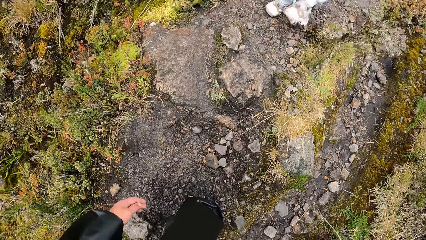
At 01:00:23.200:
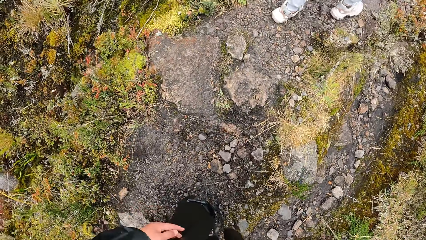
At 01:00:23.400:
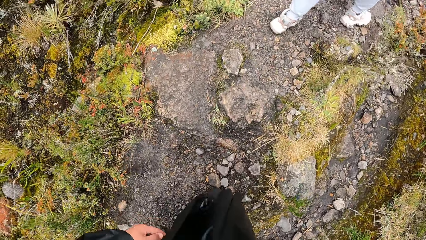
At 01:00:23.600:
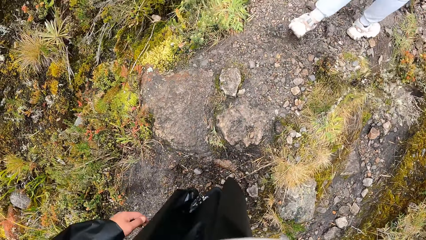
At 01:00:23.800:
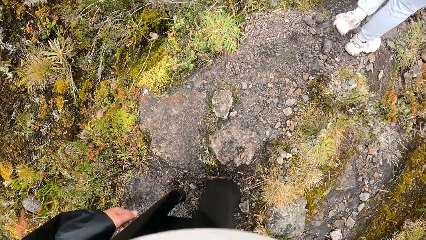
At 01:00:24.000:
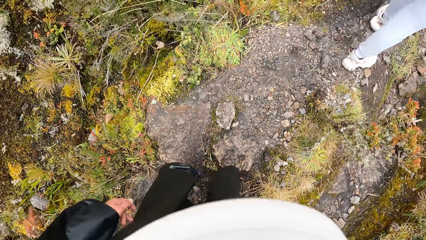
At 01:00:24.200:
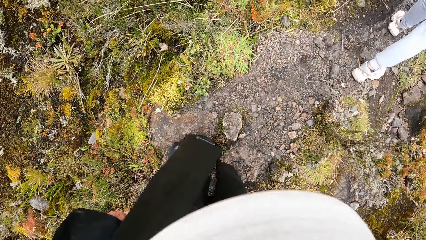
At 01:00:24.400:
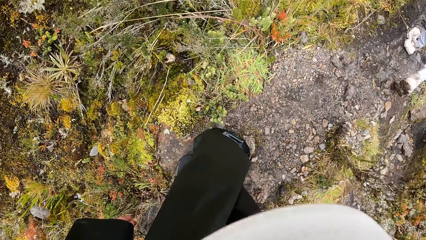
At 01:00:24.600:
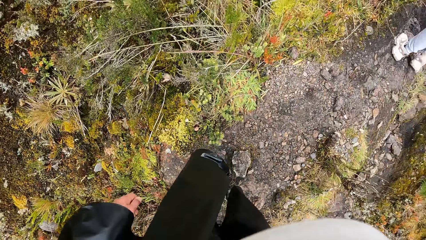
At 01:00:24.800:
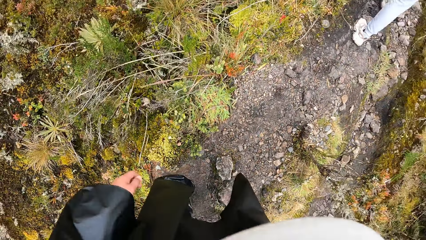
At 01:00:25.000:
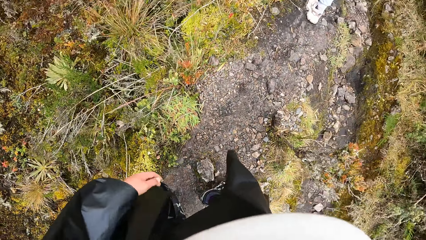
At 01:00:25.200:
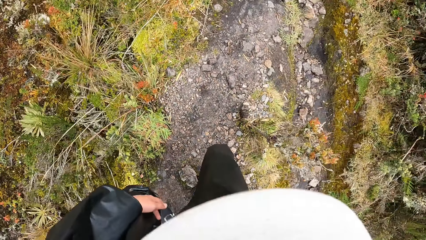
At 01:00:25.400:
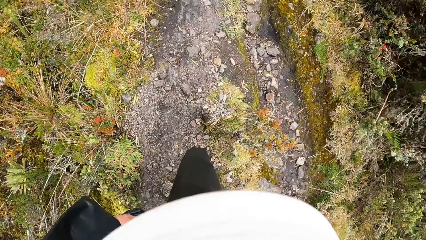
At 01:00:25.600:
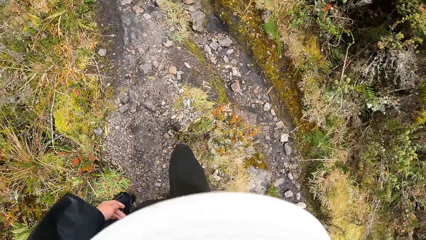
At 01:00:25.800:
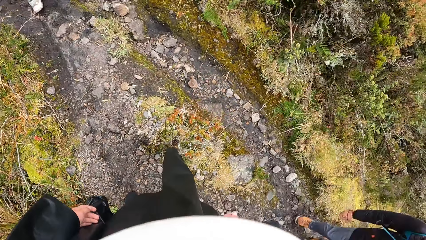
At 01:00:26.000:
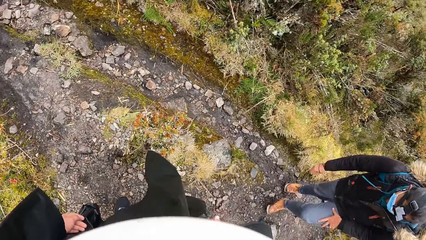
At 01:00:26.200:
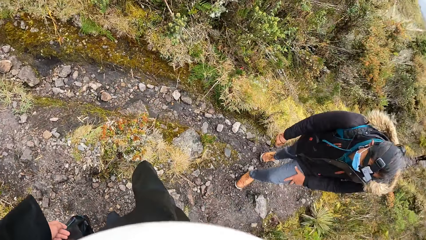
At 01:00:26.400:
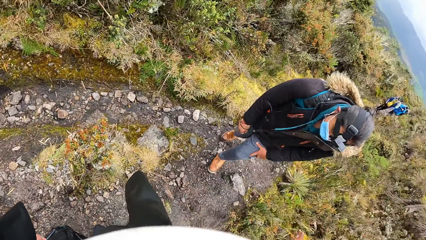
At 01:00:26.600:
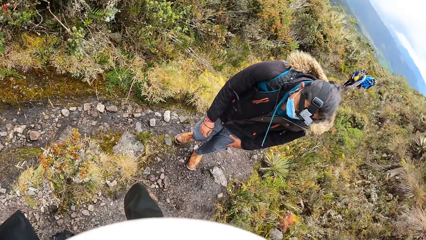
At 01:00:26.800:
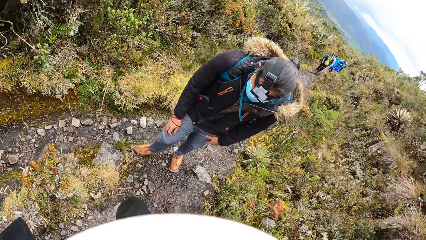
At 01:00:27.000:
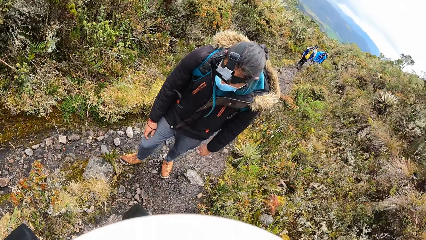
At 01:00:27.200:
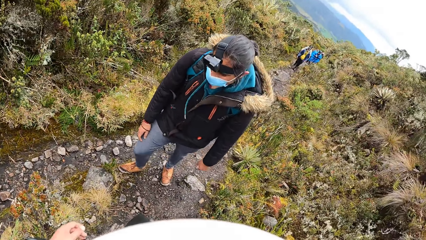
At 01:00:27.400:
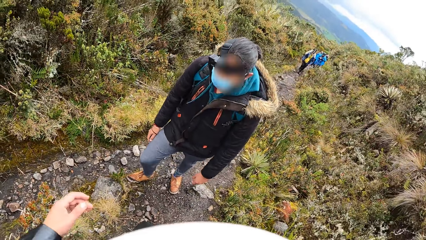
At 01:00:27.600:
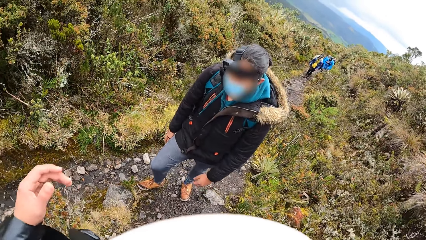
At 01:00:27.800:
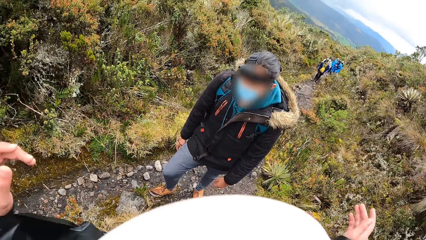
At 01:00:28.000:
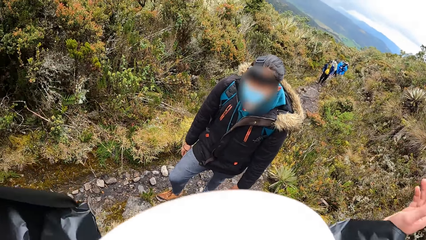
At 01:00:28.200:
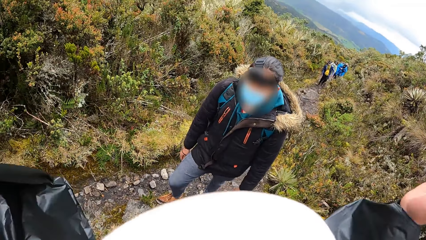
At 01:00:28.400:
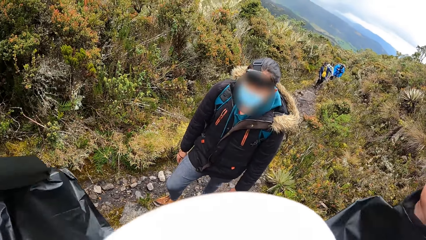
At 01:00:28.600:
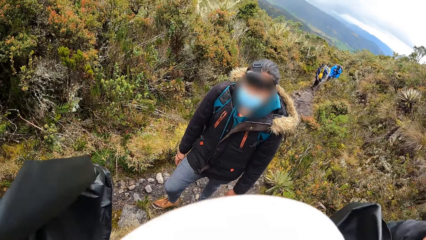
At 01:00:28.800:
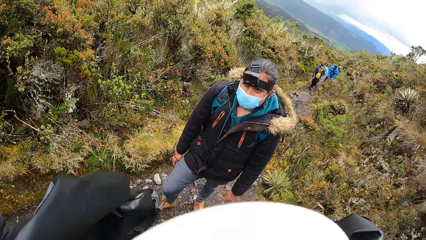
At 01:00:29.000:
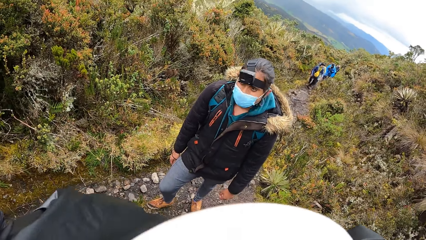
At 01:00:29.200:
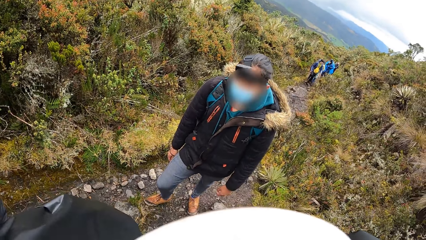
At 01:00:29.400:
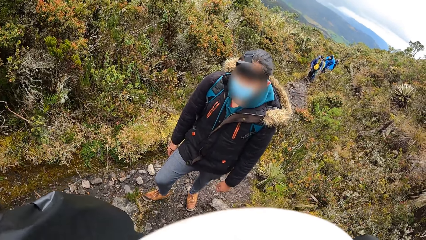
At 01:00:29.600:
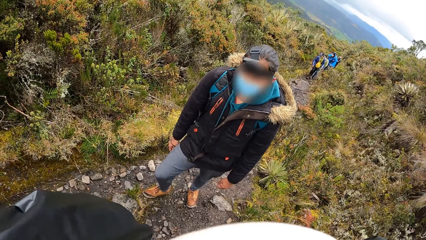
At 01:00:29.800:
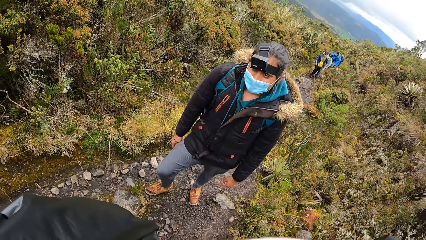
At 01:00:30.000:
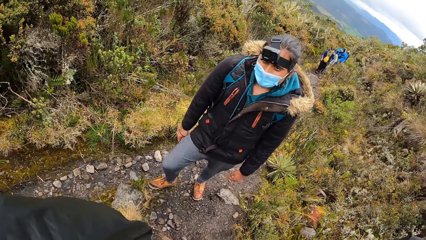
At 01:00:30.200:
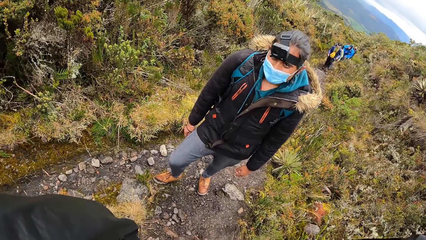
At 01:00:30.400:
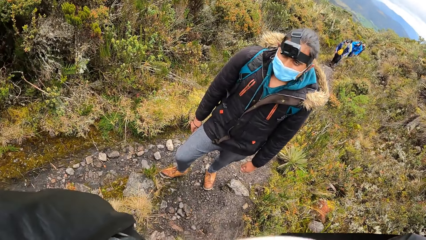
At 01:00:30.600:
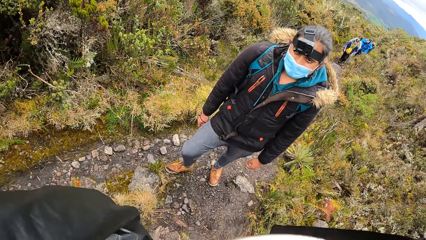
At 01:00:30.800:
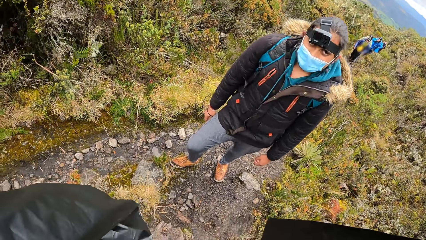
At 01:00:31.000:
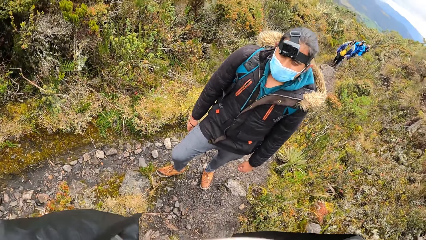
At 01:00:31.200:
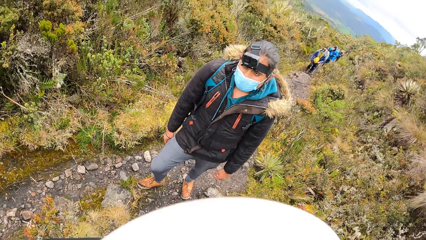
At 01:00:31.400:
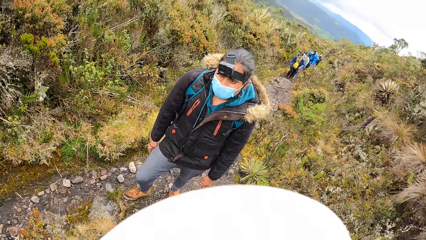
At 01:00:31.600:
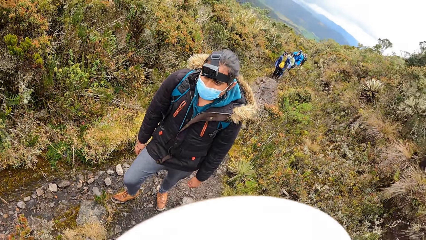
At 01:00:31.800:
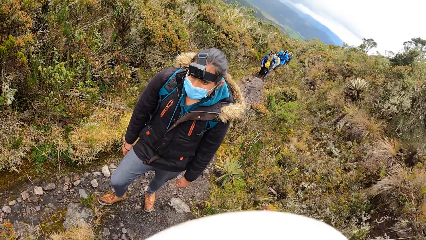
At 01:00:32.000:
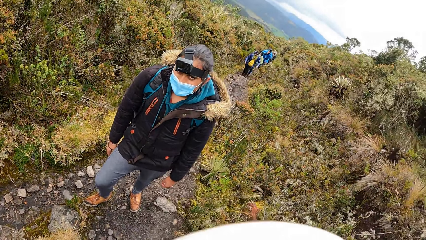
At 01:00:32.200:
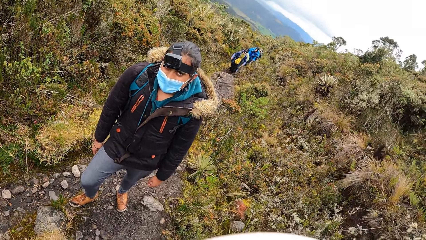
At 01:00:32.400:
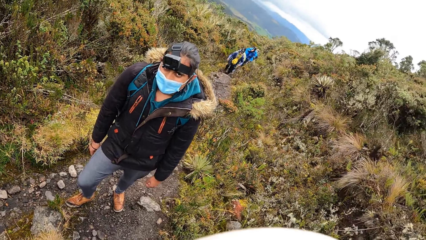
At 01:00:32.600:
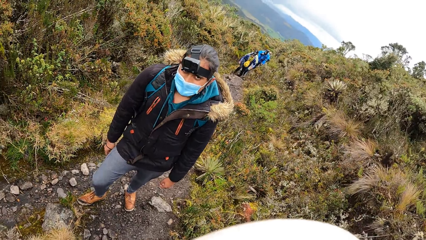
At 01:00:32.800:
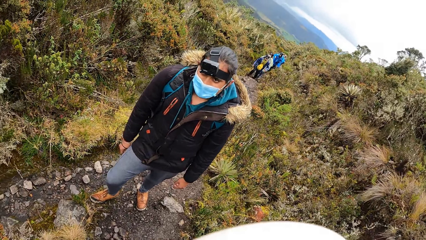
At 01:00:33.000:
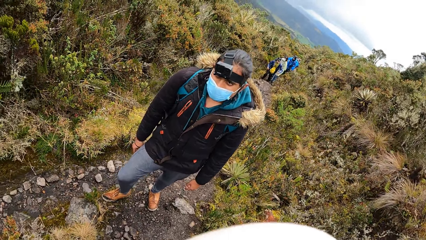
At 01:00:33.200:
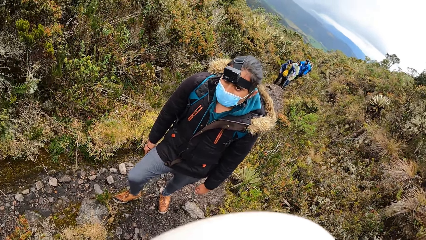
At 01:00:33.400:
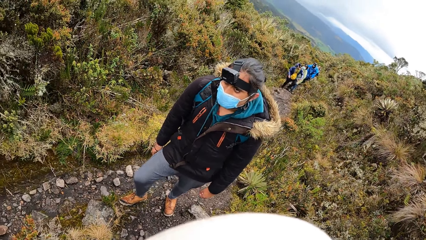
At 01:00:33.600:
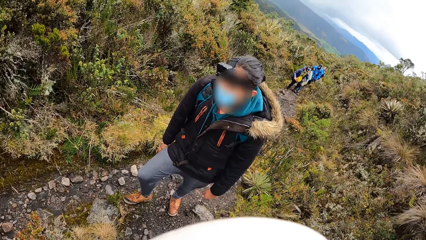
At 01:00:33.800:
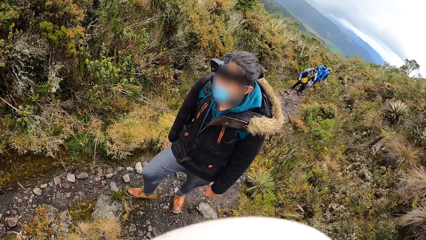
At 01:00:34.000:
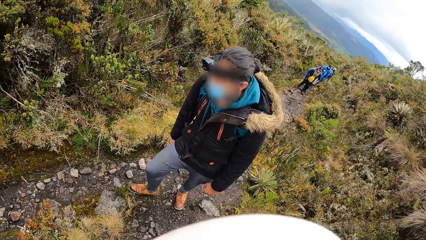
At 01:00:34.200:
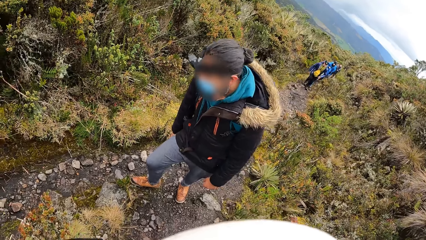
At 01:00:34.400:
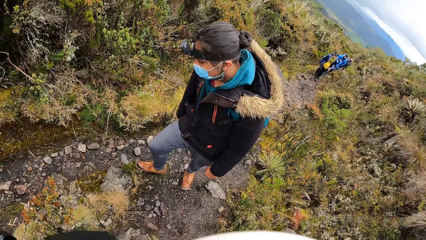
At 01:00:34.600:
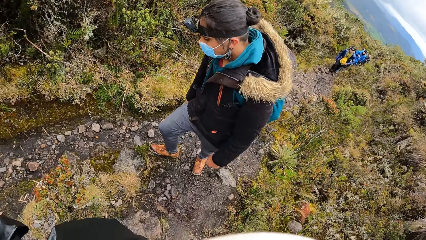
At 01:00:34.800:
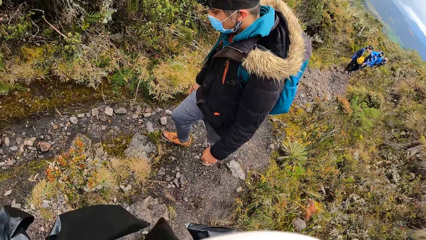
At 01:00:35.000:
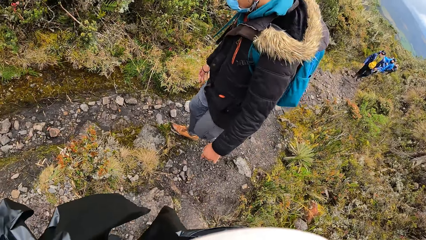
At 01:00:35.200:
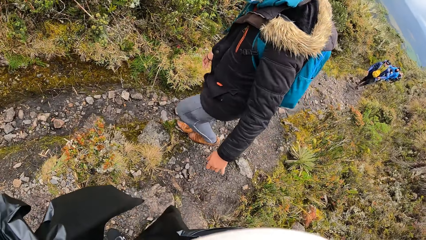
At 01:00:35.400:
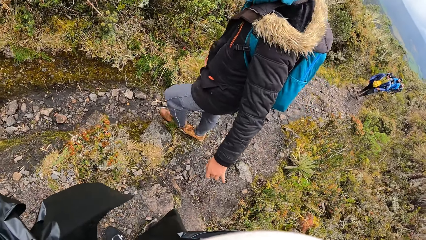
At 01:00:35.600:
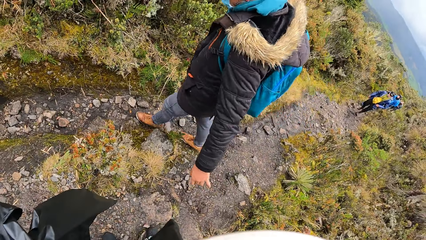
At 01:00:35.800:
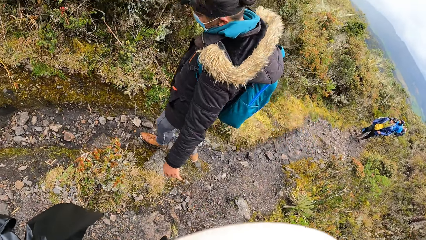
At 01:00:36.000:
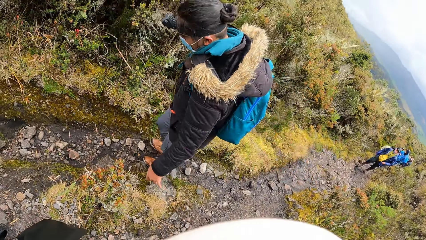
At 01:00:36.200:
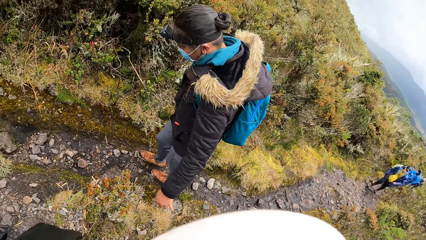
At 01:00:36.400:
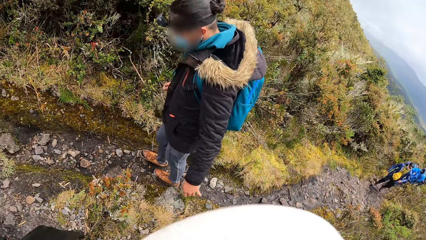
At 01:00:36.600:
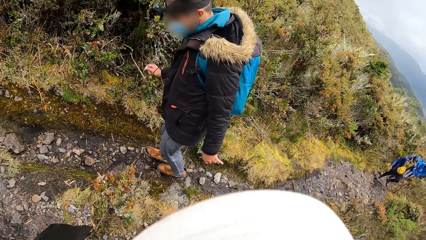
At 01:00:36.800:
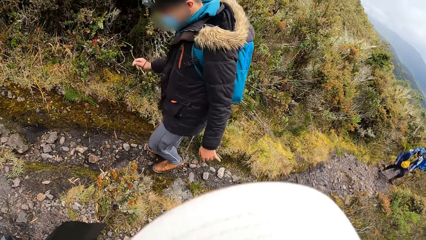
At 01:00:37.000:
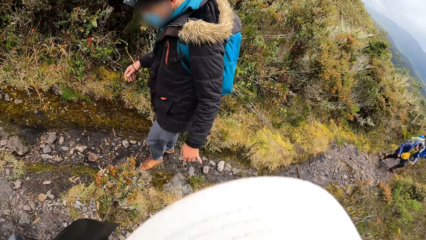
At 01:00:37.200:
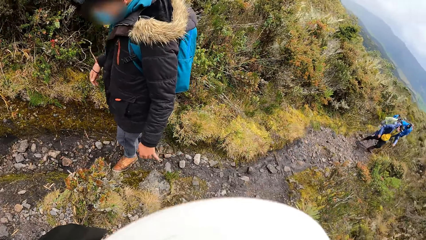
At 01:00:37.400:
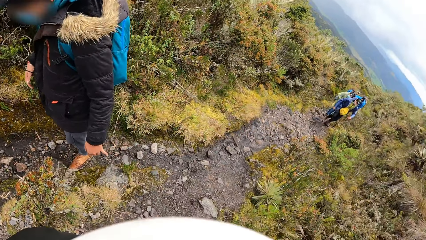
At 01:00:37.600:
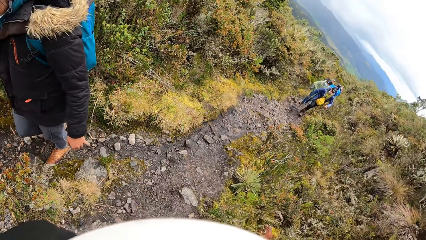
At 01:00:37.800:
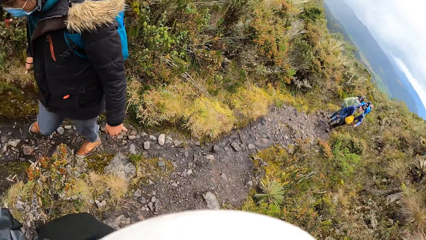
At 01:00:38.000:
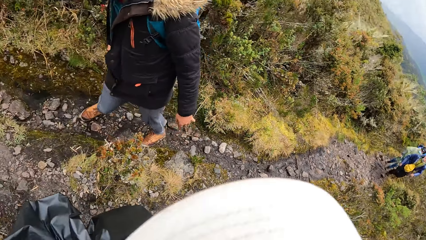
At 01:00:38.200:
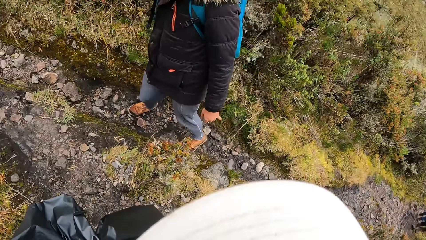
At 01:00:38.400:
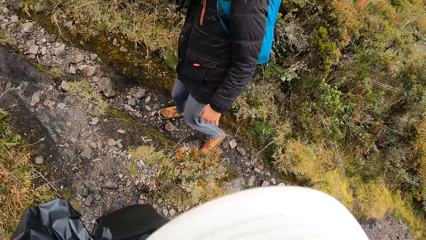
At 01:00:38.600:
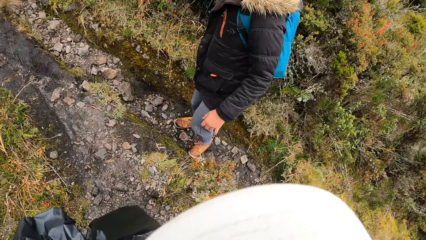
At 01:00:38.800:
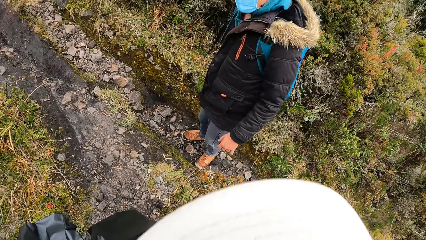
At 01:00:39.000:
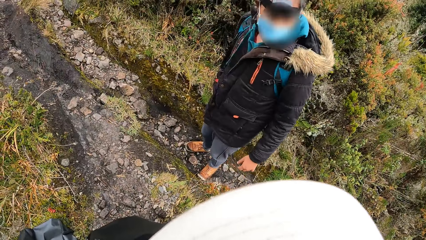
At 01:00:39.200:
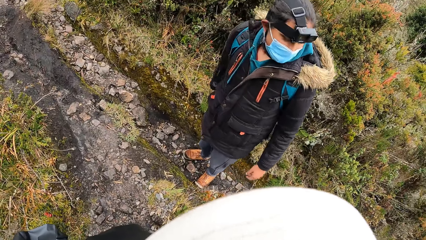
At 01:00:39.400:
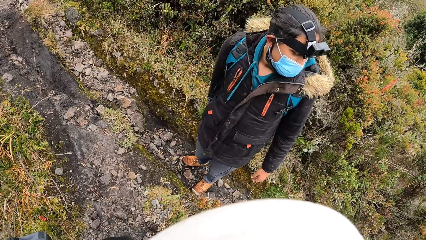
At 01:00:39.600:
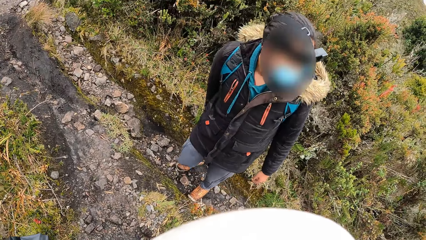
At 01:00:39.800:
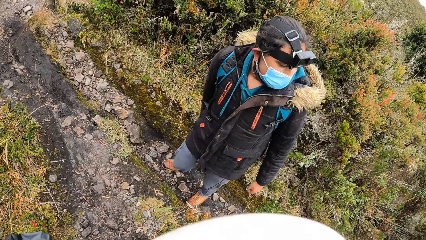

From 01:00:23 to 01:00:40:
The camera wearer holds the dress with the left hand. A person rests the hand on the knee. The camera wearer interacts with a woman. The person stands near another person. The camera wearer moves both hands up to the camera. Another person walks up the mountain. Another person walks up the mountain. Another person walks up to the mountain. The first person walks up the mountain.
